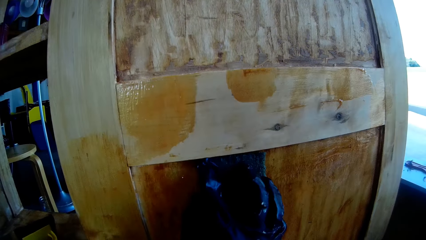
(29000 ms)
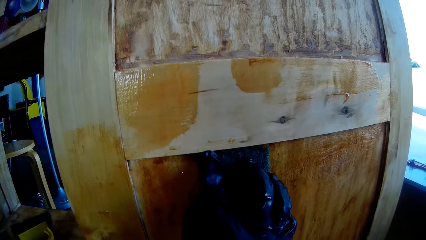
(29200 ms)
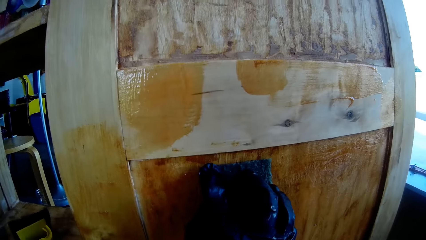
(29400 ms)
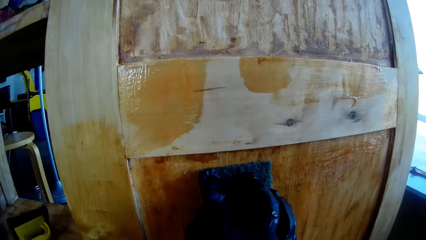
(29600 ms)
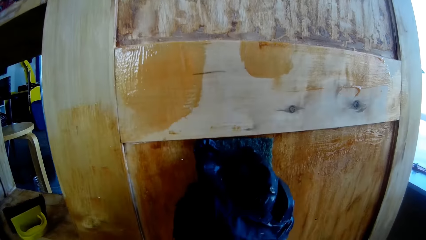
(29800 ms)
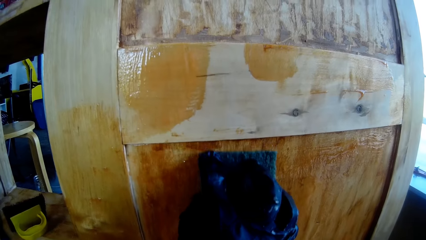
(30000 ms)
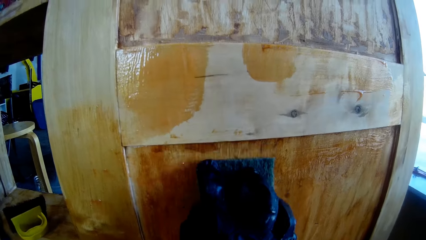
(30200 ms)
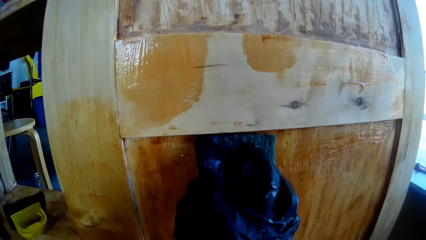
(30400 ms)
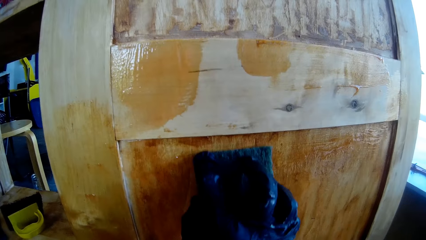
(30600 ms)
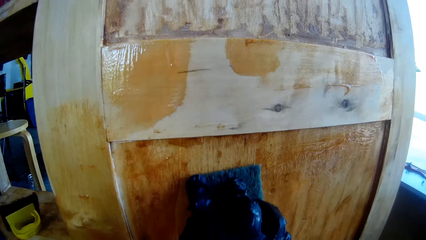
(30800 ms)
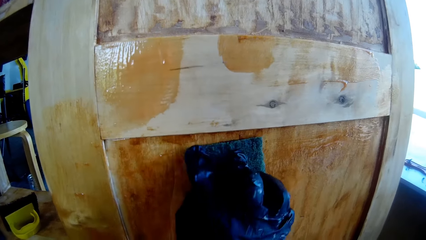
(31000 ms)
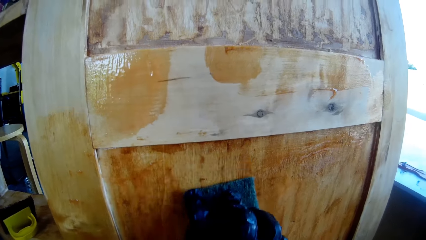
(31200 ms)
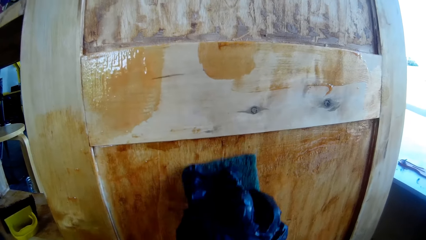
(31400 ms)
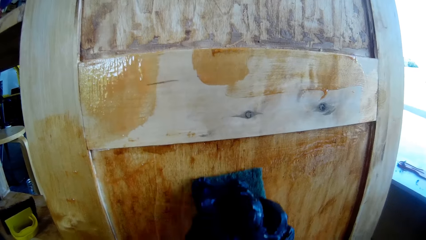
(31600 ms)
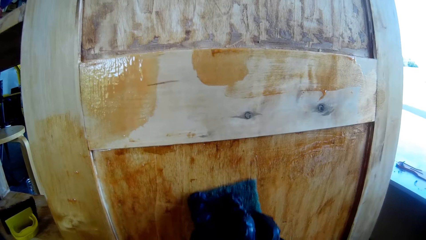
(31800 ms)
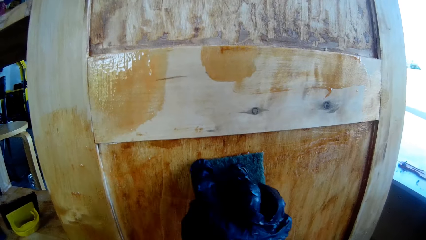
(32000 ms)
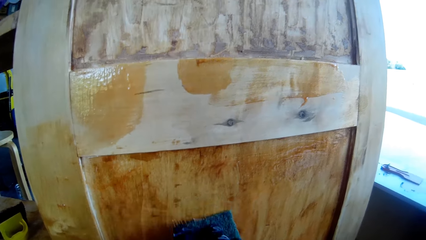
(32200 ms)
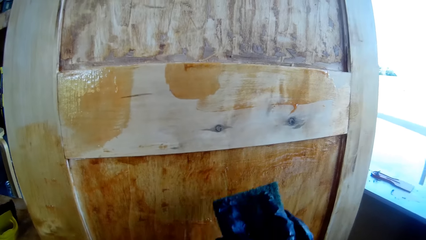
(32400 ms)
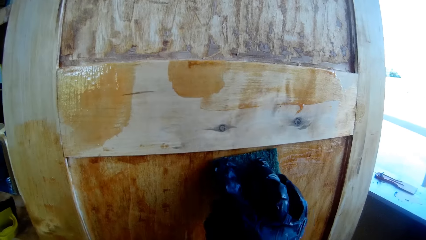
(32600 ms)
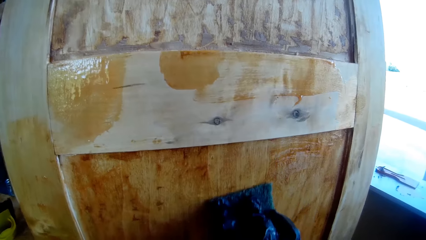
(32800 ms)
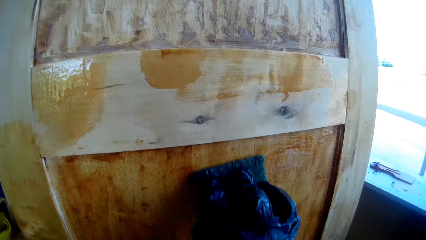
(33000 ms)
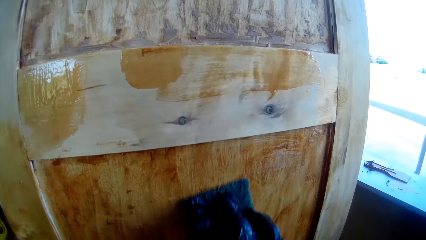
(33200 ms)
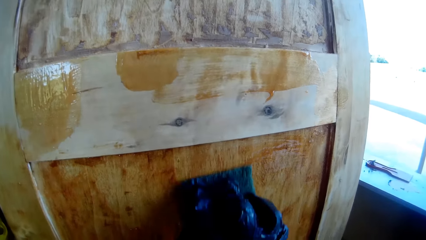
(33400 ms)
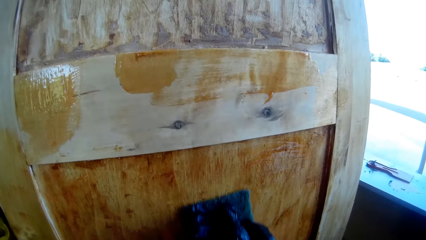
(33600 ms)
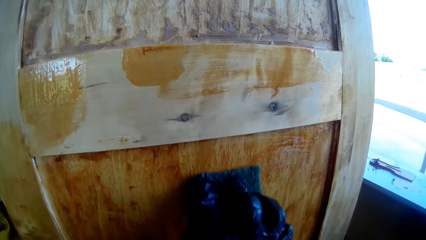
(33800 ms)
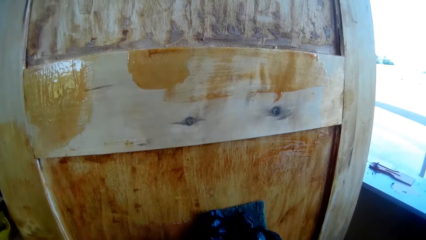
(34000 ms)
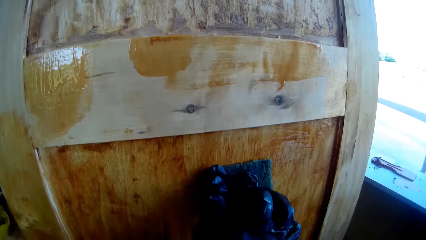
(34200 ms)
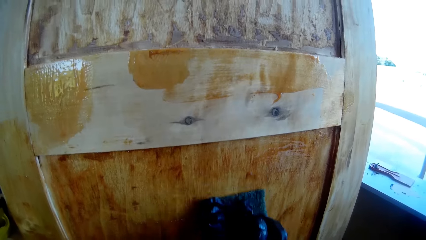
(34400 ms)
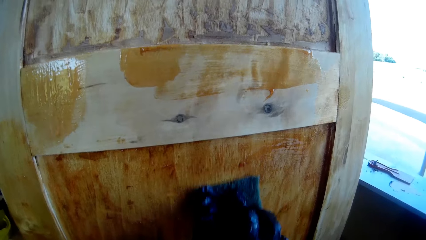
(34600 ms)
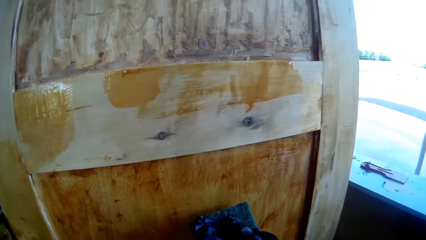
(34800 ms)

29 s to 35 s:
The camera wearer scrubs the cabinet with a cleaning scrubber.

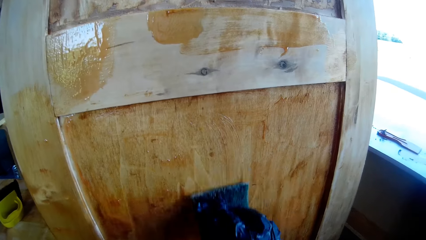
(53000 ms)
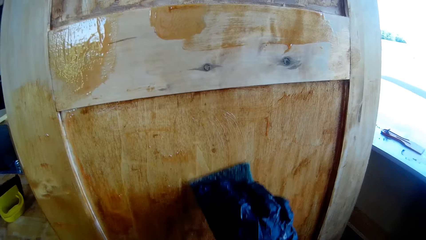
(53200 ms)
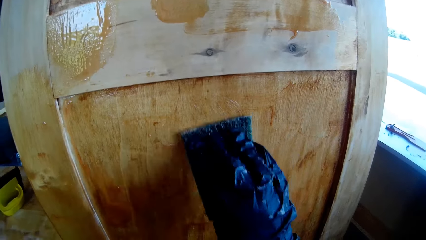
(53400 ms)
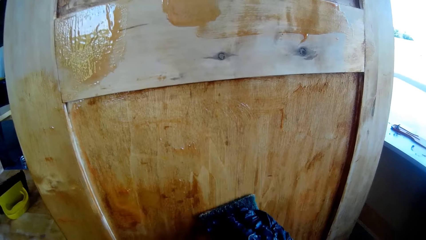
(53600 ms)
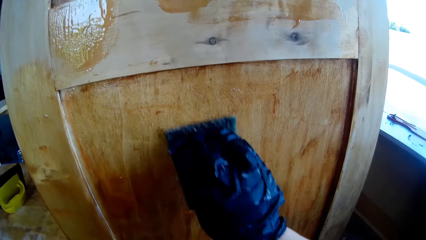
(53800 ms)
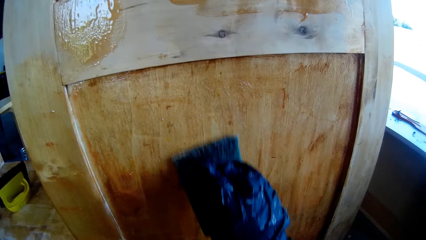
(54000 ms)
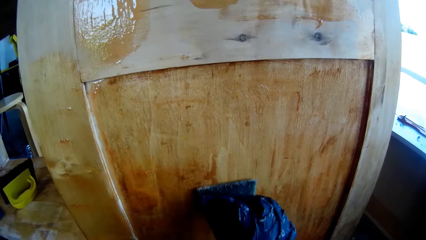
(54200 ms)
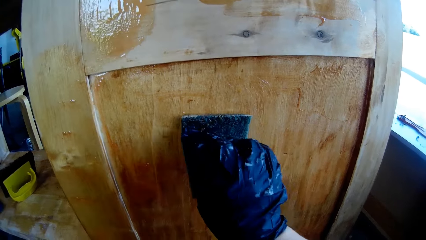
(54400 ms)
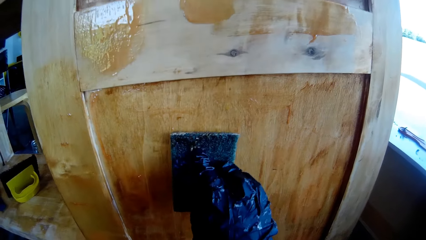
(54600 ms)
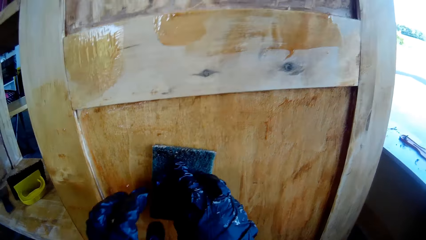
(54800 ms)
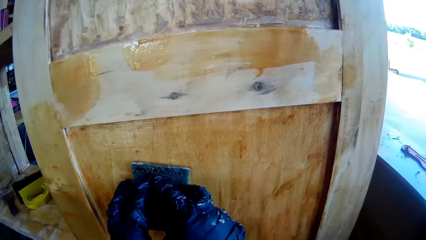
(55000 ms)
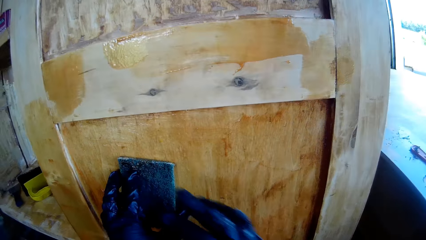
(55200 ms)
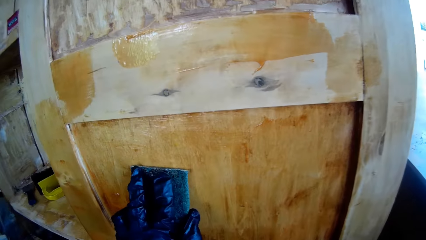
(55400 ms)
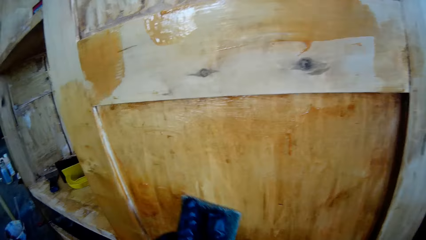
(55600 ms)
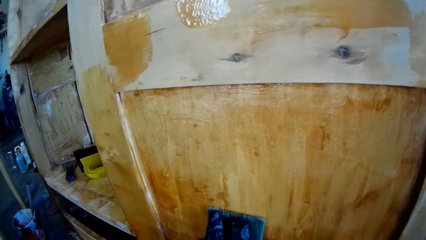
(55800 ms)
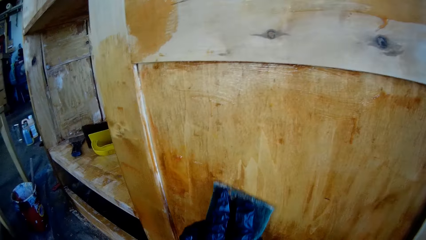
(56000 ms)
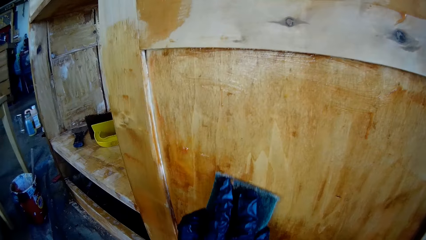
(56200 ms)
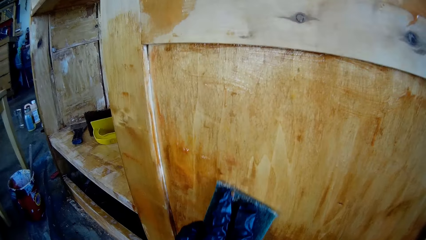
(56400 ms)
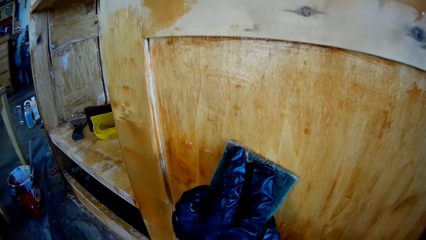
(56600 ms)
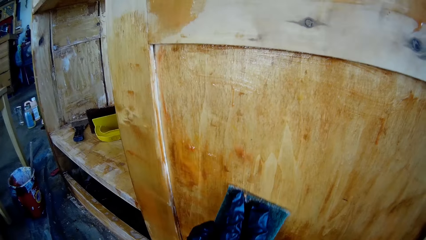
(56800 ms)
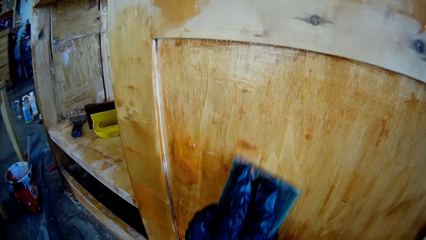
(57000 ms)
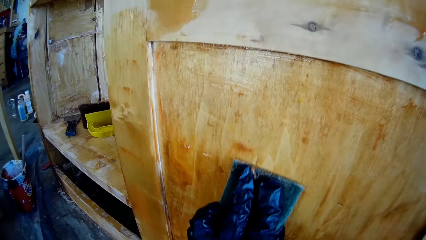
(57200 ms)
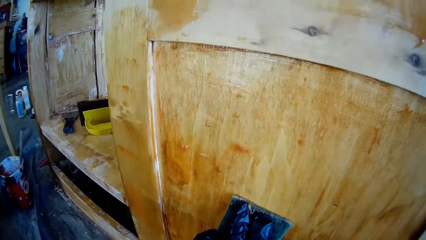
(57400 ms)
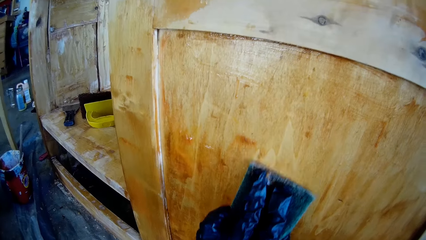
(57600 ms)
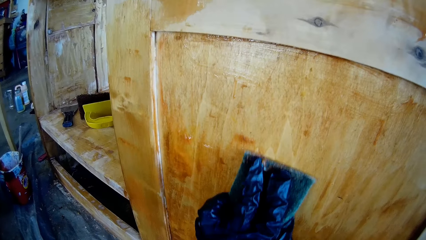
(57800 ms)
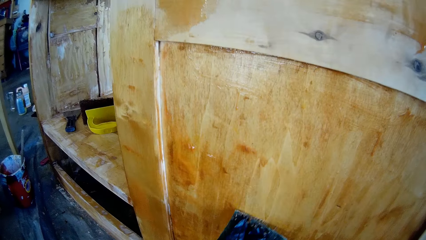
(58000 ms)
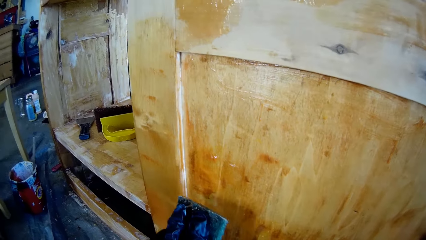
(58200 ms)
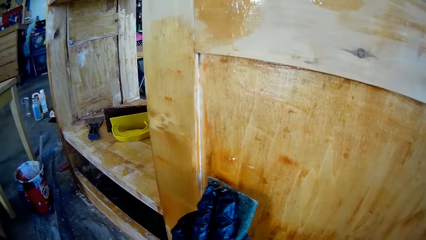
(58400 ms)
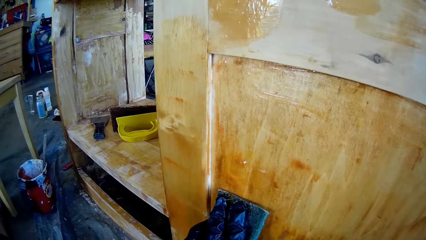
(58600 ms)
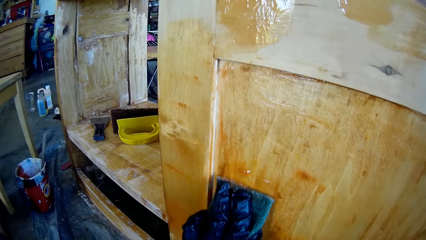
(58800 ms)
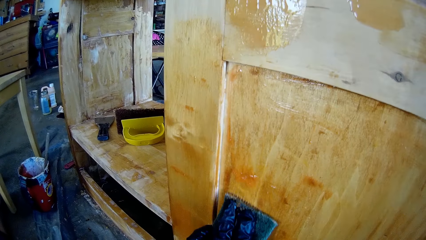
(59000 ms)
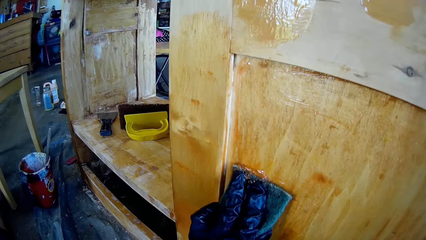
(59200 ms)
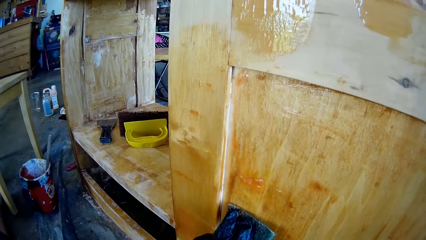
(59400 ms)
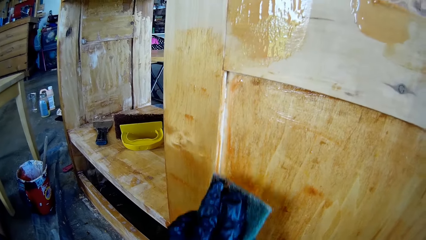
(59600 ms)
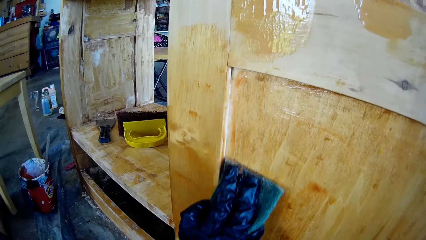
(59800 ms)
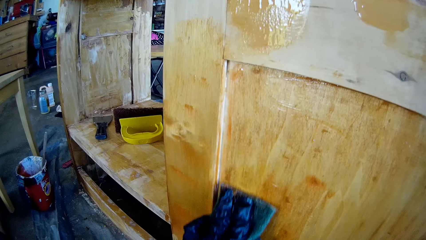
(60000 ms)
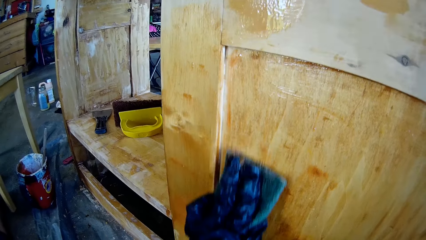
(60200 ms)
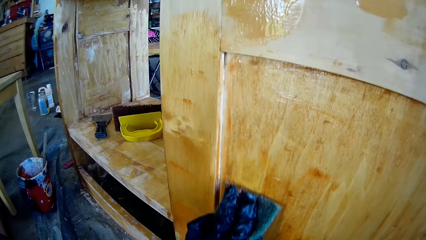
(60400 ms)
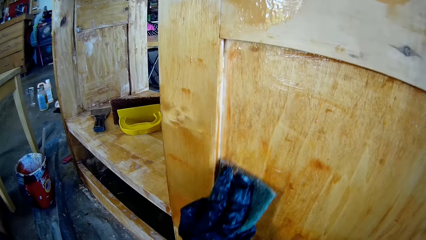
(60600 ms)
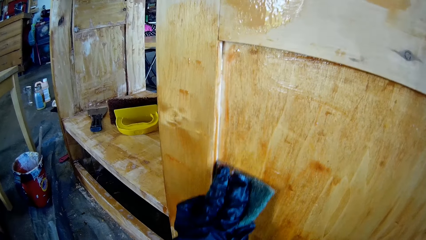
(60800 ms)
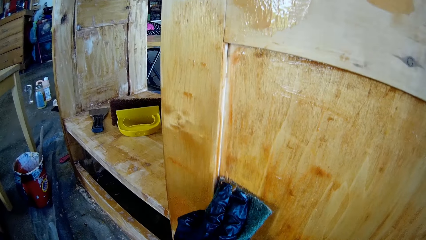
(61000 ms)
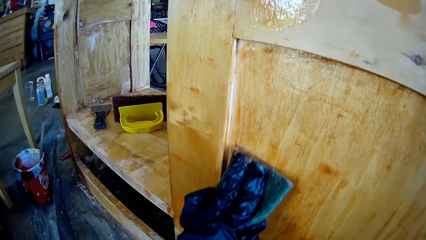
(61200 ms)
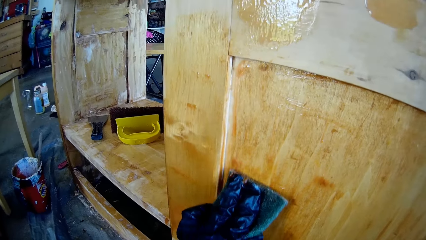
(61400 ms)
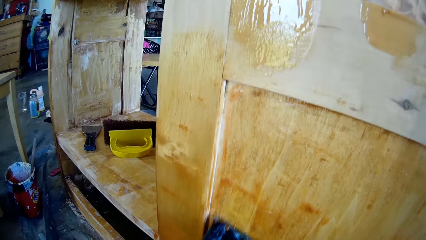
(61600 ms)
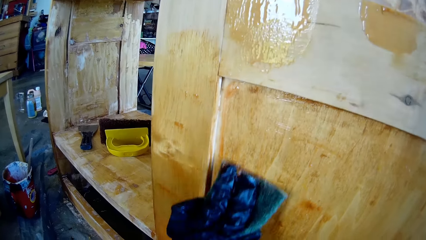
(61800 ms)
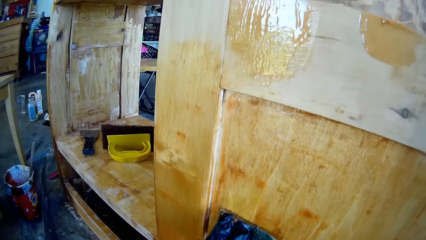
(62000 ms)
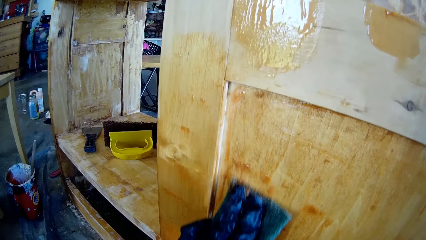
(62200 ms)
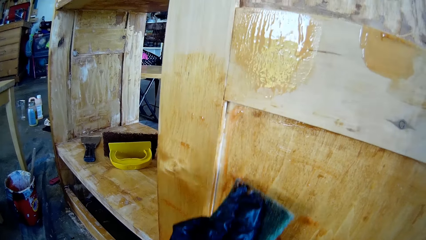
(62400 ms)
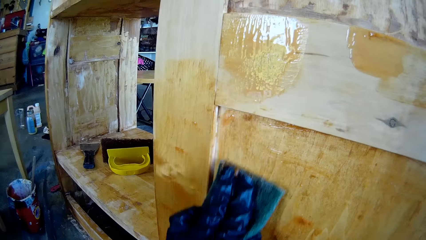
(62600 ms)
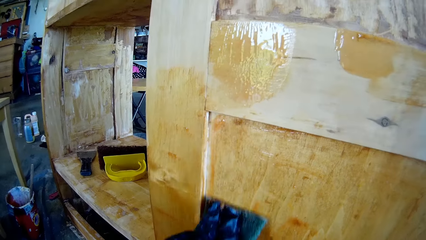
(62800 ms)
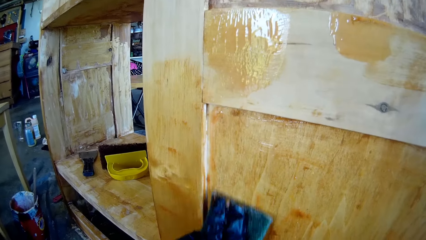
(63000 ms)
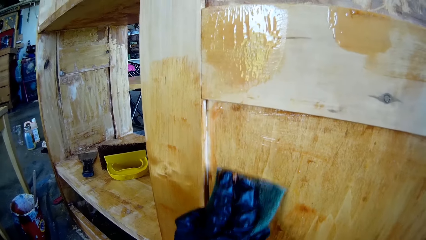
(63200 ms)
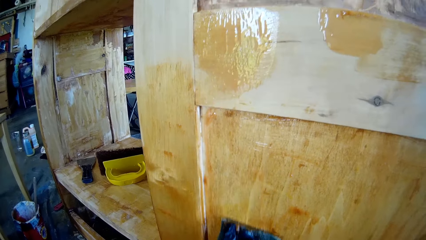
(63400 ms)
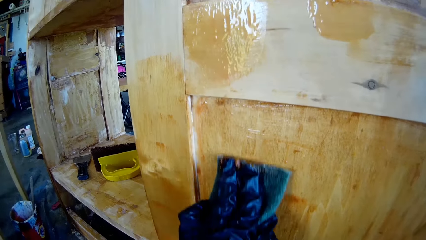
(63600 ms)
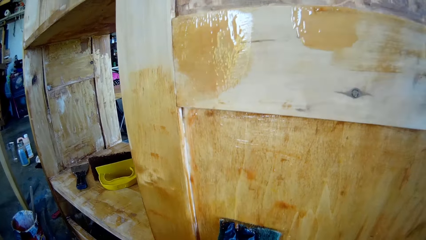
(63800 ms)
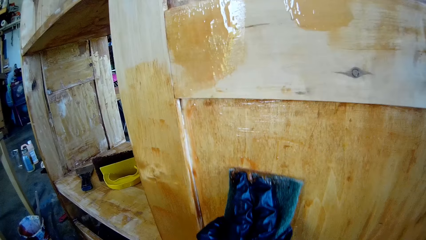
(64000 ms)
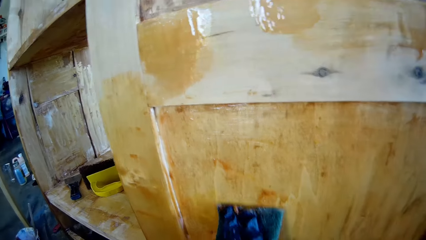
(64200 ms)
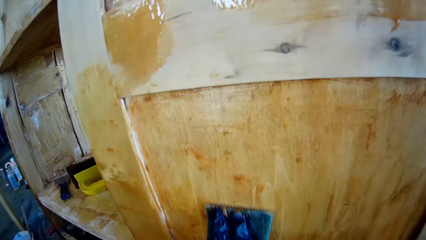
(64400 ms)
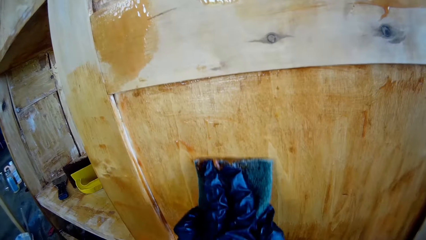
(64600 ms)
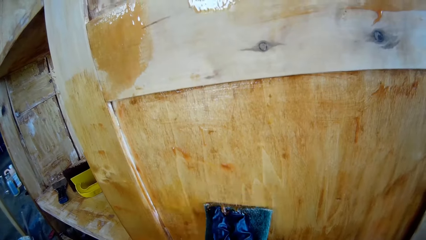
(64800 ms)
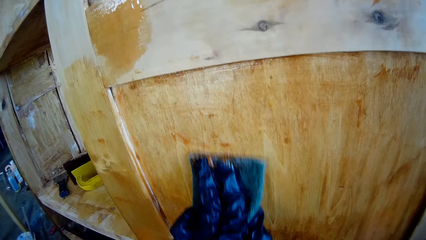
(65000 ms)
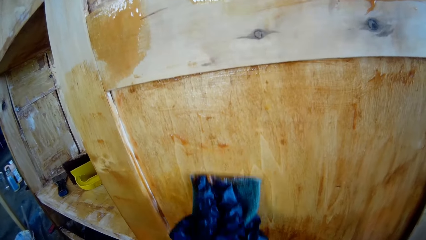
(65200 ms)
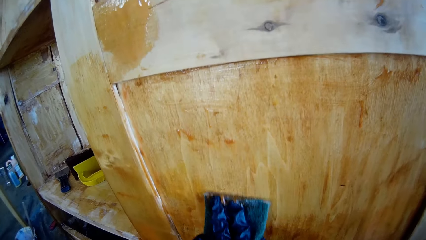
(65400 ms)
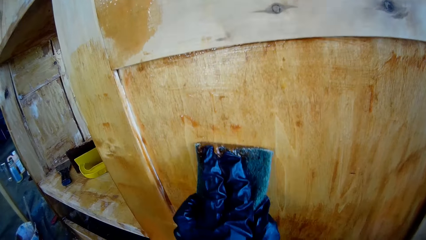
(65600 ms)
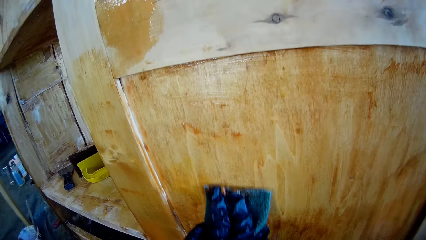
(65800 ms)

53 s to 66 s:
The camera wearer passes the cleaning scrubber to the left hand.
